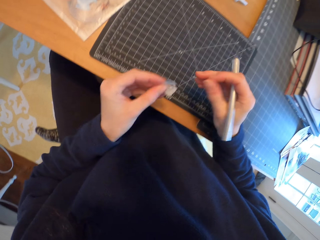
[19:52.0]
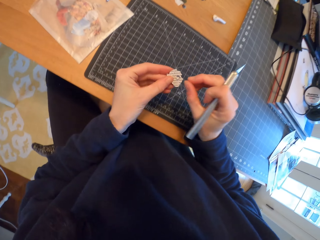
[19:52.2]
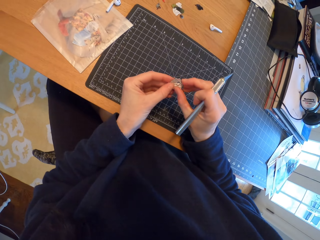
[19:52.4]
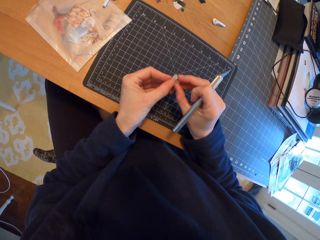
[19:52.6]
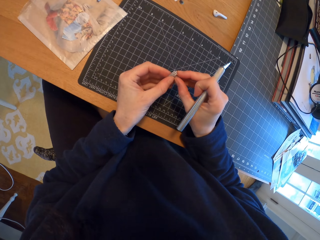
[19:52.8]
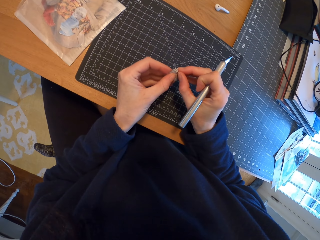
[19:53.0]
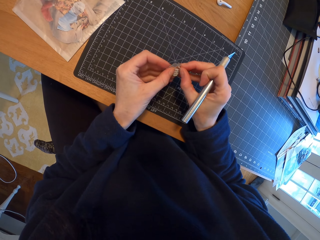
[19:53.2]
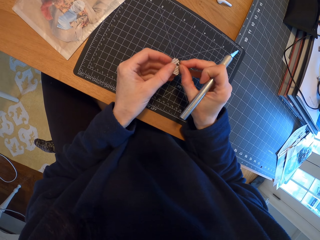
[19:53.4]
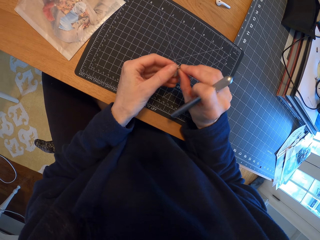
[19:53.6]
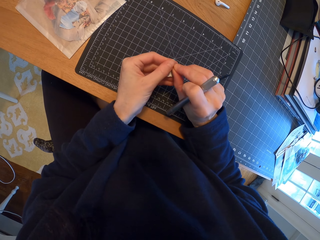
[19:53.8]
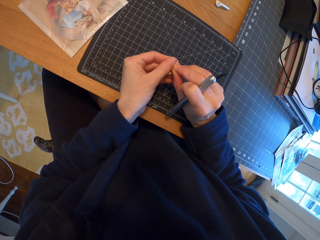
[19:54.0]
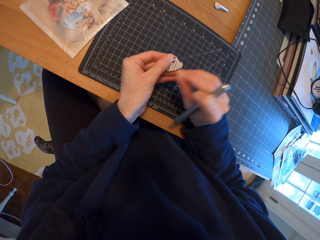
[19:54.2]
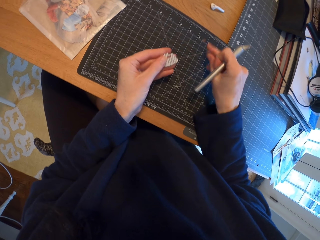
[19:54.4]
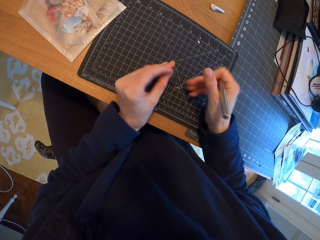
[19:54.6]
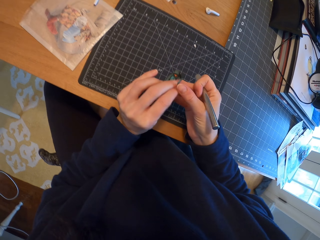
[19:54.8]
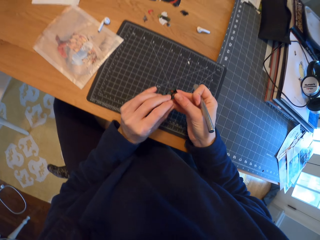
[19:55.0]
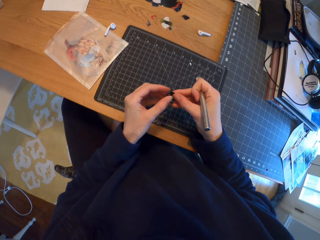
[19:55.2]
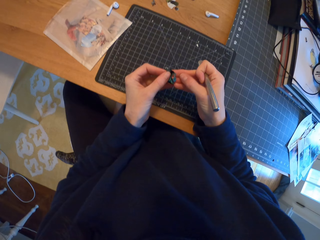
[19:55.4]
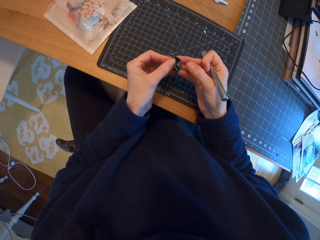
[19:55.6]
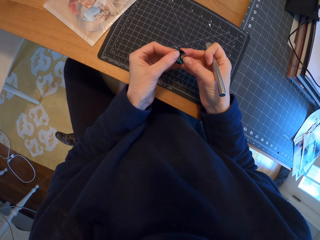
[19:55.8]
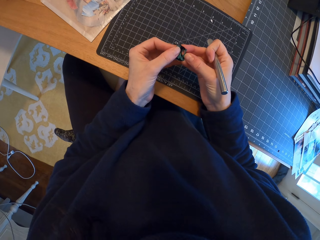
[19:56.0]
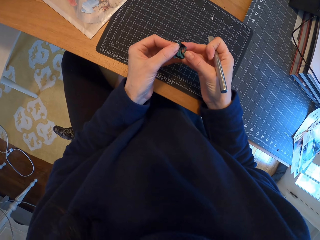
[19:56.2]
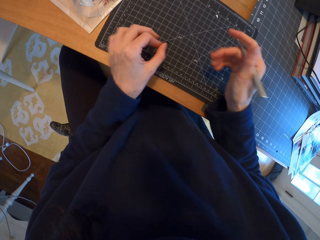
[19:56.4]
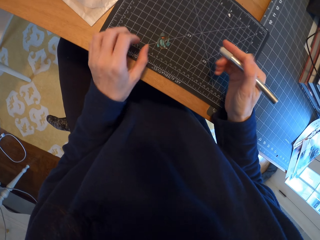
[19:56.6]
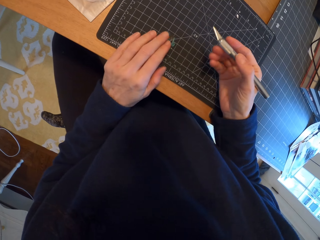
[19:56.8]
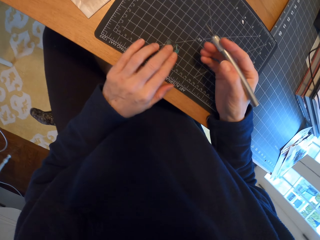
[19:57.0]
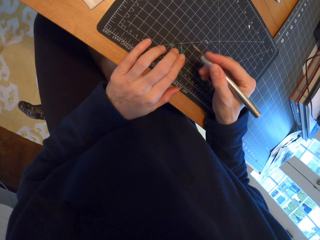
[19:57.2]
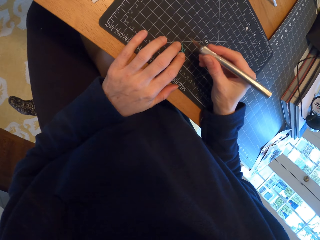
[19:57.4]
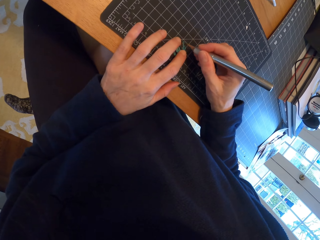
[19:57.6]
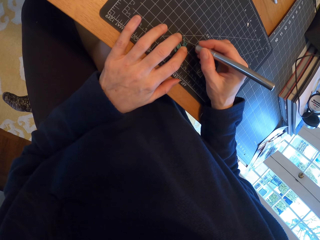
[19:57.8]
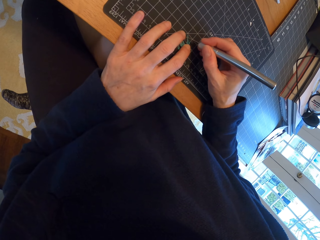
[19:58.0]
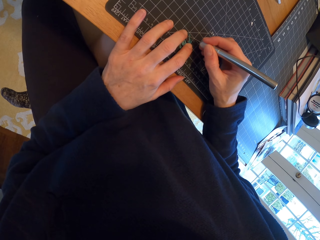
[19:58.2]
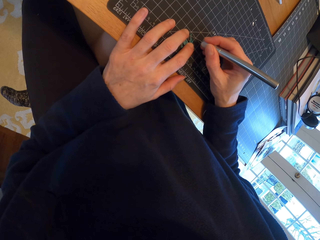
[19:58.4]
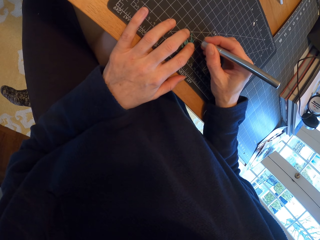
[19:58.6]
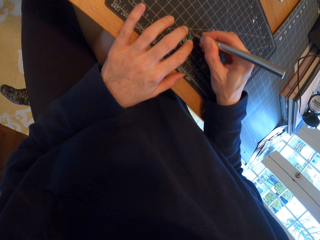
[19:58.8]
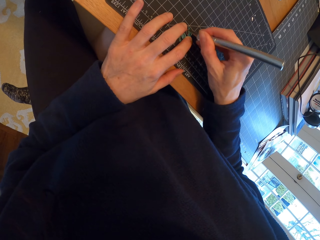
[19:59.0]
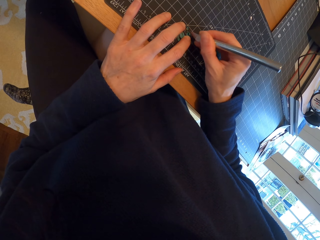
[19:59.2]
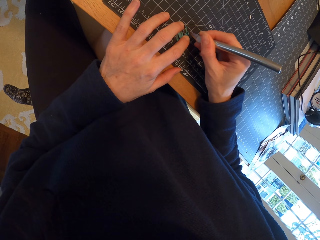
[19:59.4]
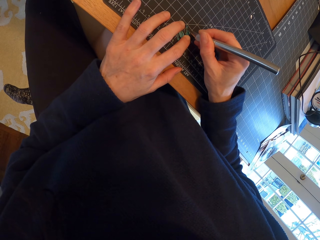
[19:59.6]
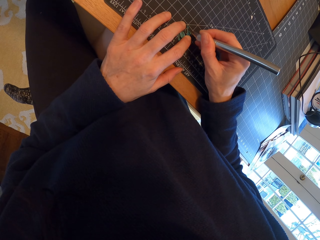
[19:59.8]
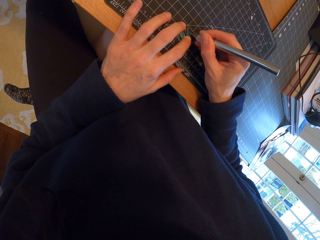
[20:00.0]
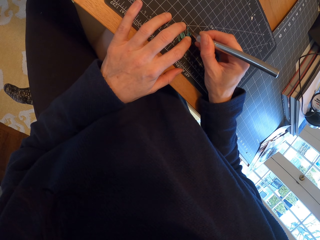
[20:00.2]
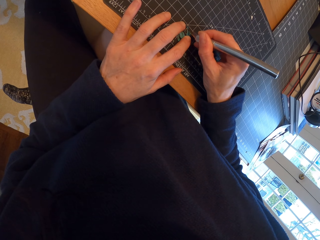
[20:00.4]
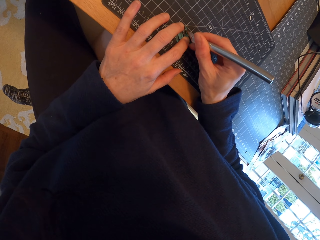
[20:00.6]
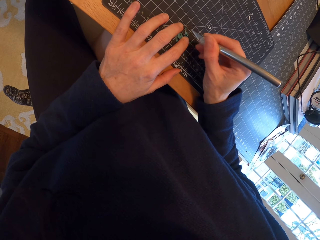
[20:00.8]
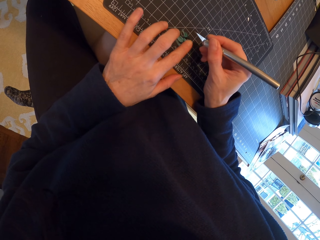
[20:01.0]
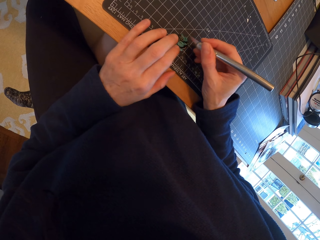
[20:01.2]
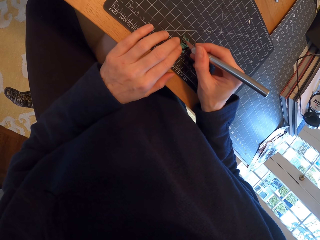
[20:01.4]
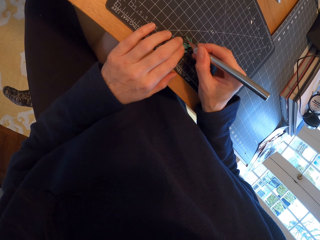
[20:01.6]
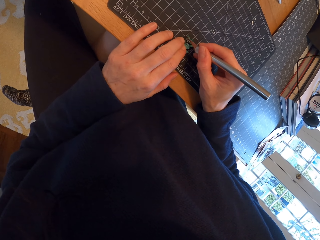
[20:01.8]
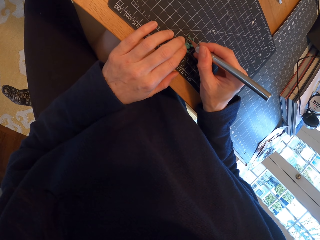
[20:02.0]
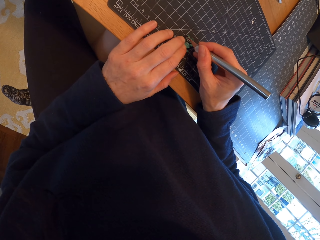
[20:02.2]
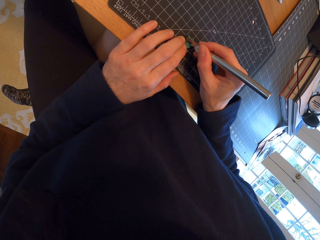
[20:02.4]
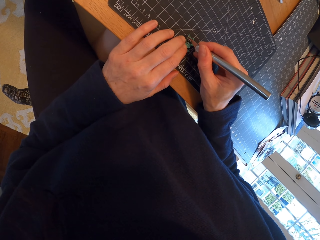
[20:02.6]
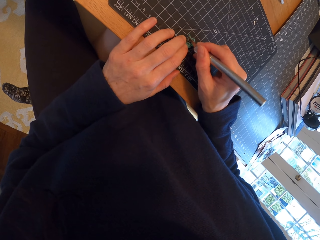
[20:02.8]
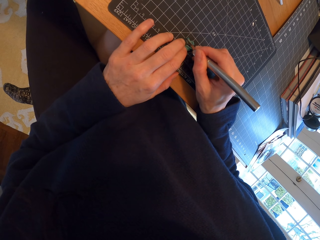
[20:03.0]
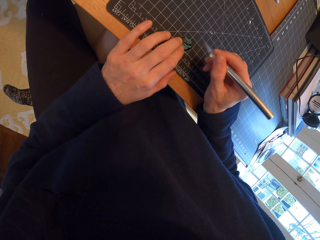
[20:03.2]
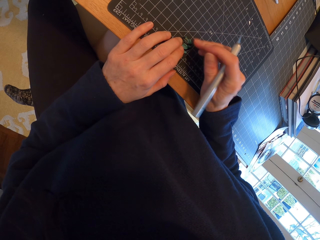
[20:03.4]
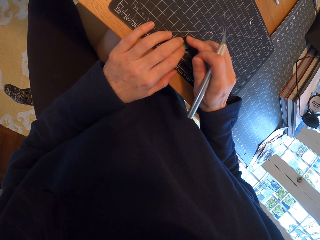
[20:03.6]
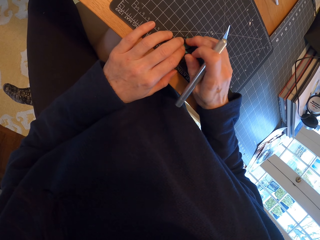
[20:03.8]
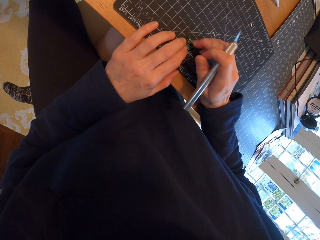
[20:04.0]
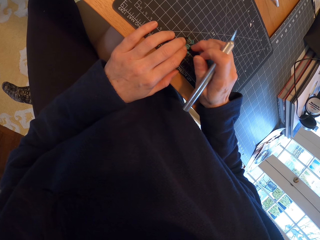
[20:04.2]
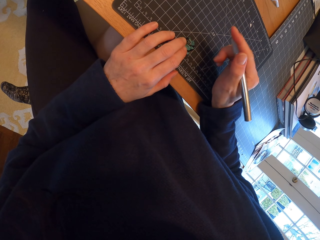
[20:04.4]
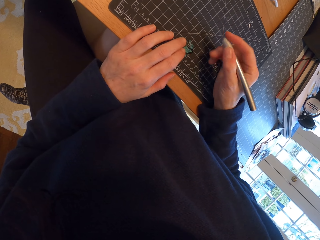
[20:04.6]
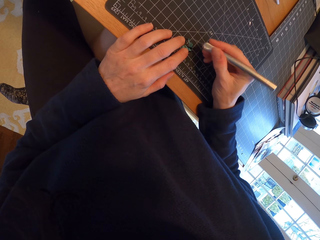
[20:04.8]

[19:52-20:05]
The camera wearer draws a picture with a pen. They cut the piece of paper with the hand. They drop the piece of paper on the cutting mat. They pass the piece of paper to the right hand. They hold the piece of paper with both hands. They stare at the piece of paper. They place the piece of paper on the cutting mat. They place the hand on the piece of paper. They adjust the pen cutter in the hand. They cut the piece of paper with the pen cutter. They move the hand. They cut the piece of paper with the pen cutter. They scratch the piece of paper.

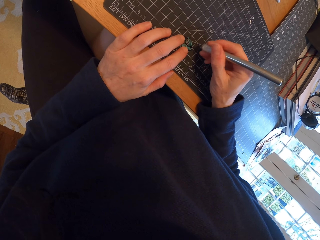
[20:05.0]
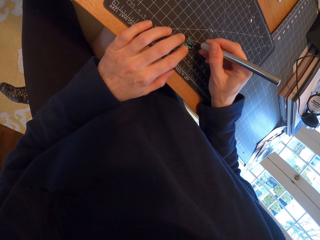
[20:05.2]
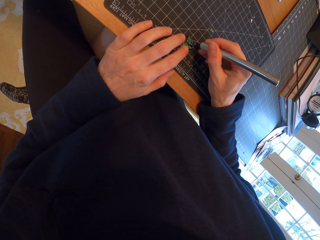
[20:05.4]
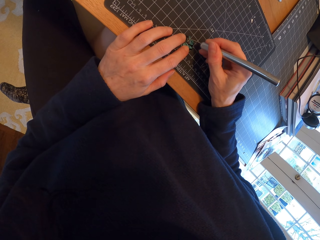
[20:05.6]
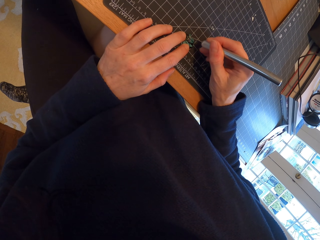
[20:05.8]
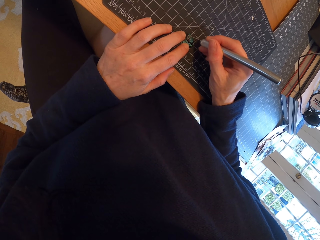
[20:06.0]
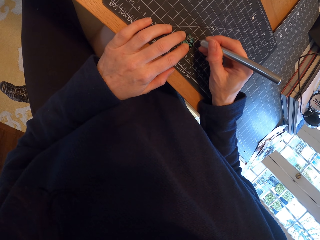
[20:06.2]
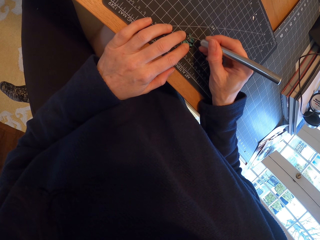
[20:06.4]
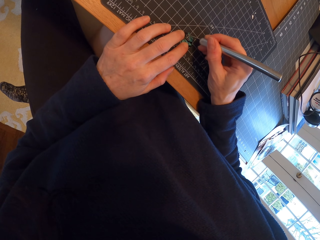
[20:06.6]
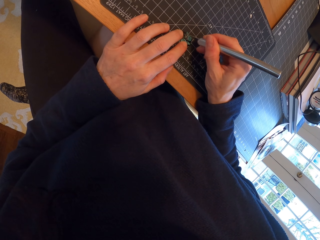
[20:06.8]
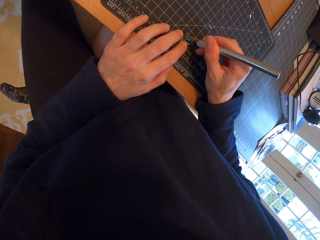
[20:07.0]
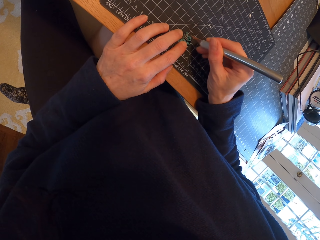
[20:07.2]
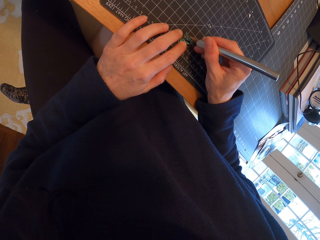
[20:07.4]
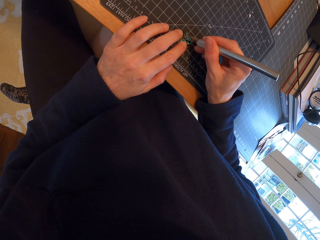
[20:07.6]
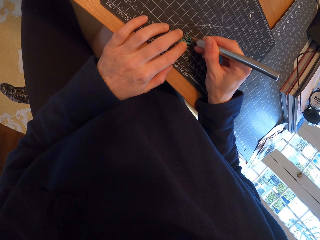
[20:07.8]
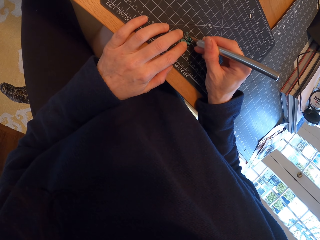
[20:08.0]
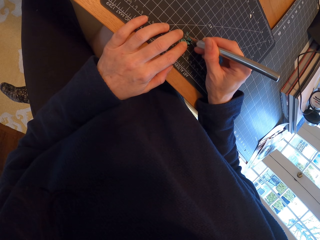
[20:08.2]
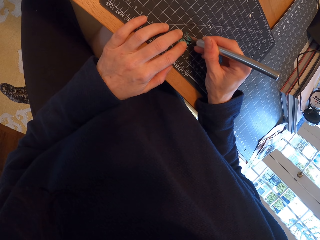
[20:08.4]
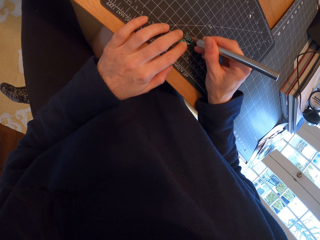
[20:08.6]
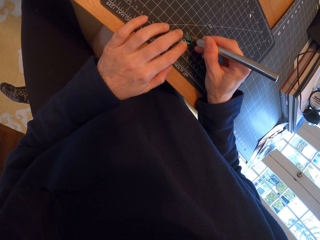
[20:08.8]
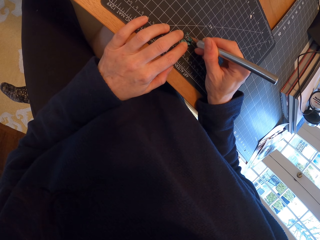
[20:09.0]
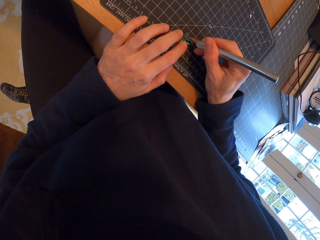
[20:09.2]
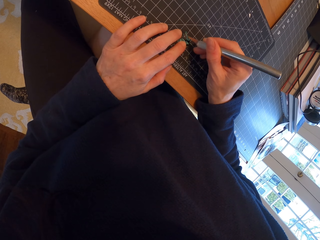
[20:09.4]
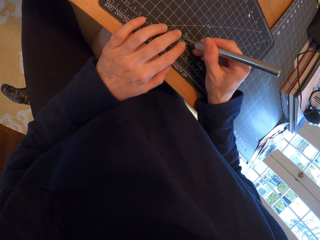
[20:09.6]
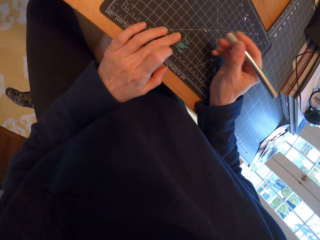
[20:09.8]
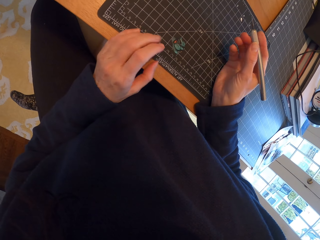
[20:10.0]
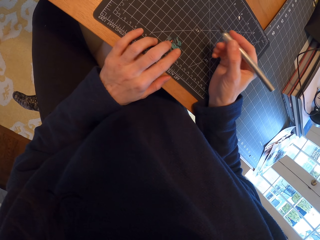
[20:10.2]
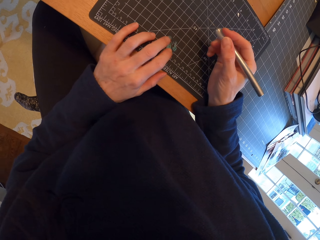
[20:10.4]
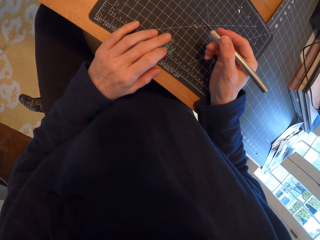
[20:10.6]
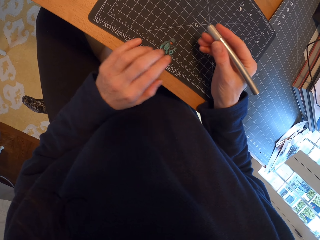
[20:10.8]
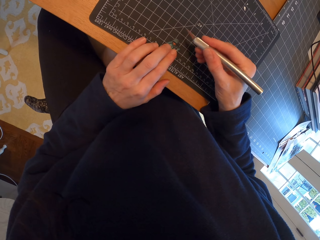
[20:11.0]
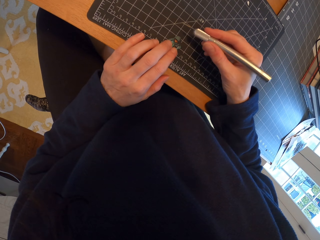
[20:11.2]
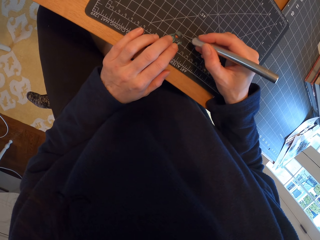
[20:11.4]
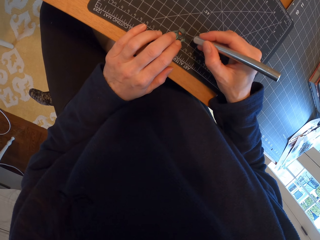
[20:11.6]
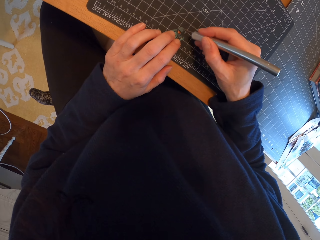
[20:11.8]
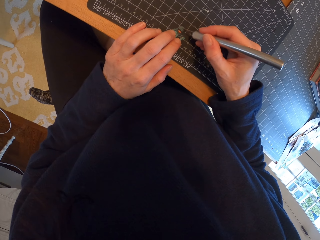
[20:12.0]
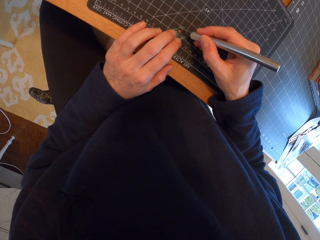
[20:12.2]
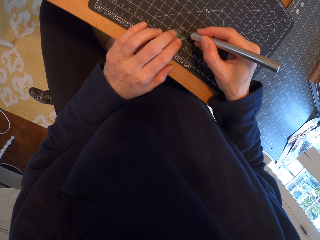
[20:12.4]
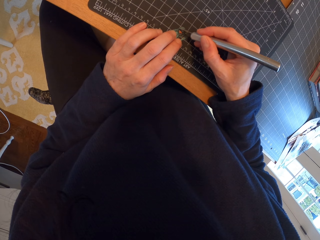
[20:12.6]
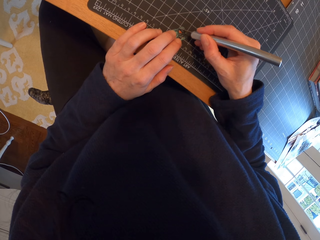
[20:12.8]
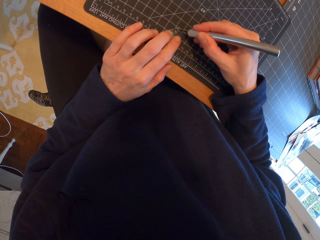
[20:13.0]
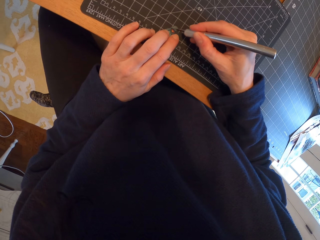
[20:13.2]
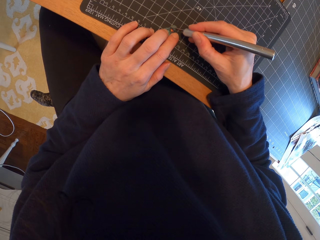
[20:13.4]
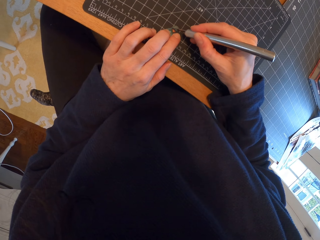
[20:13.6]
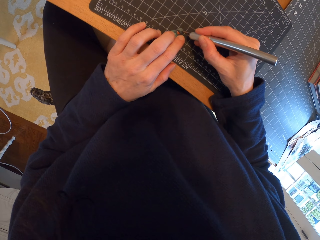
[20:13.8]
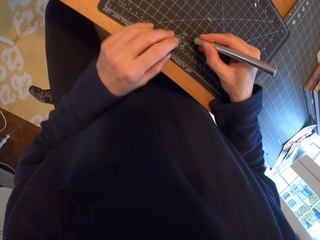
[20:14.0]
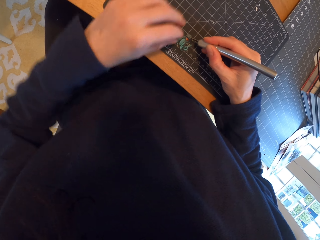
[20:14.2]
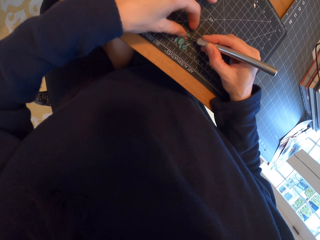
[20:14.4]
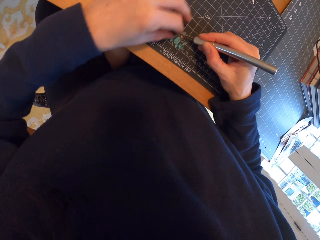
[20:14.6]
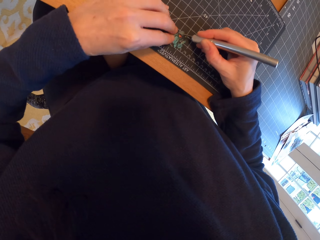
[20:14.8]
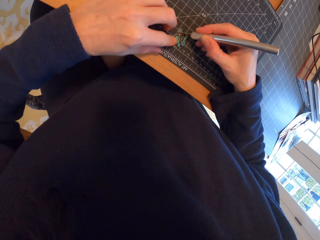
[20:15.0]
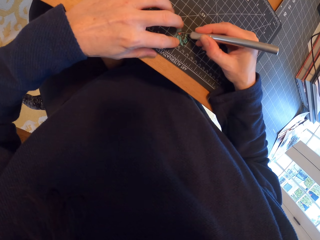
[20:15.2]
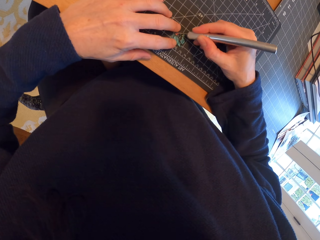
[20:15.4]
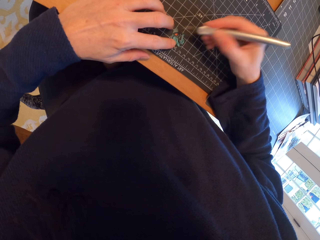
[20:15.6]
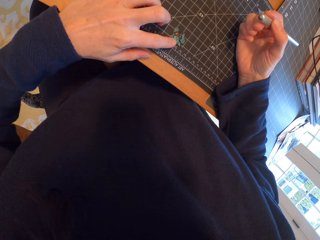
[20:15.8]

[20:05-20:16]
The camera wearer cuts the piece of paper with the pen cutter. They rotate the piece of paper. They place the pen cutter on the piece of paper. They place the hand on the piece of paper.
